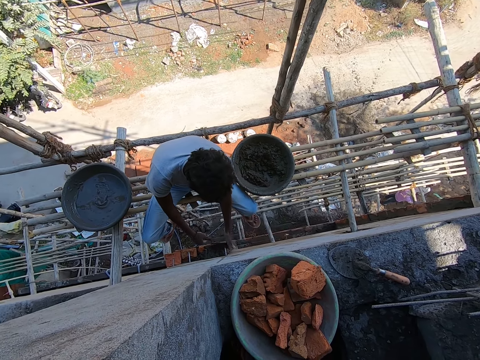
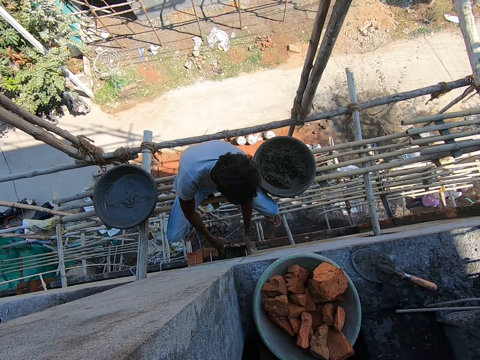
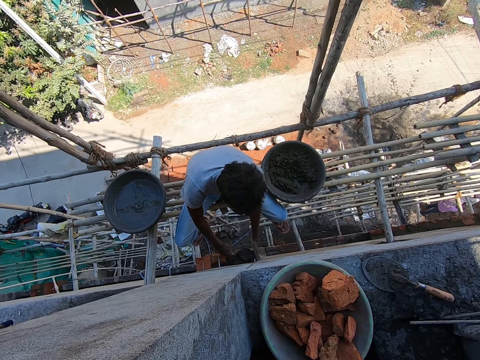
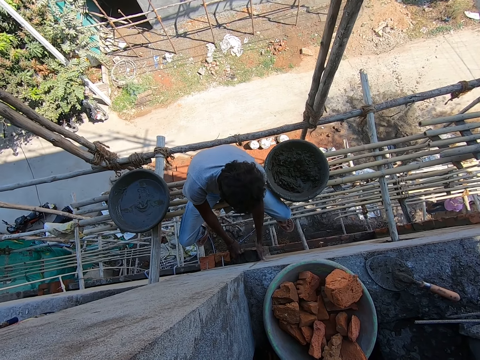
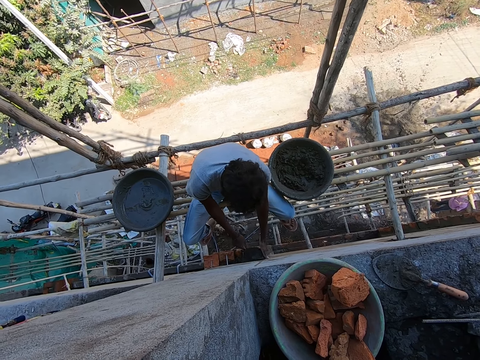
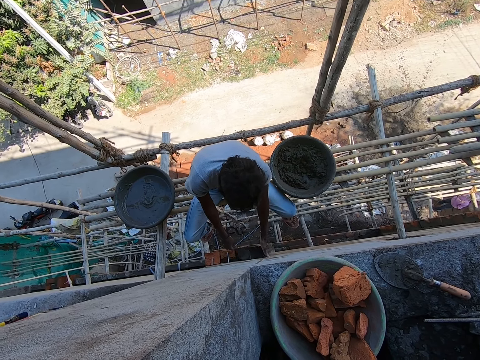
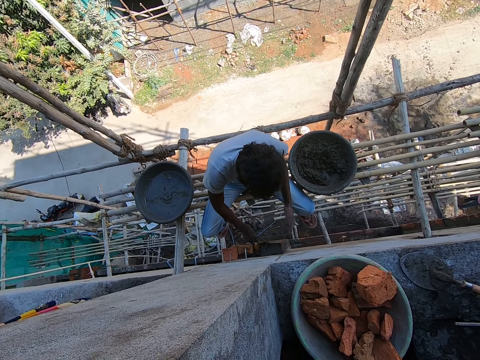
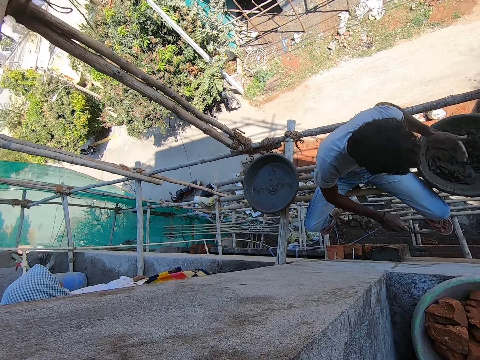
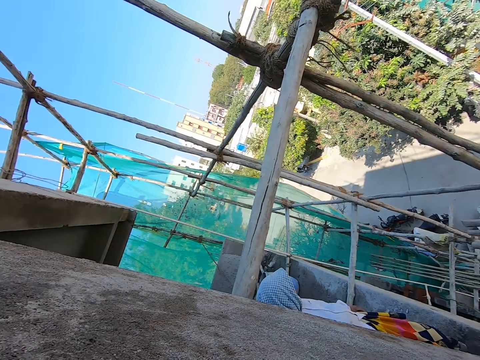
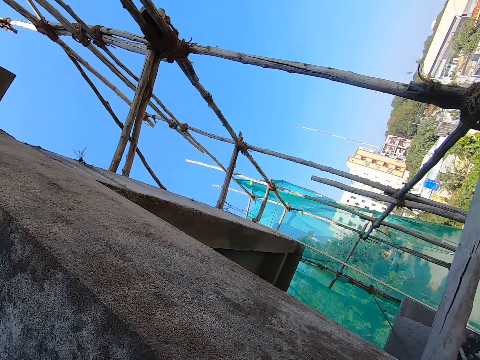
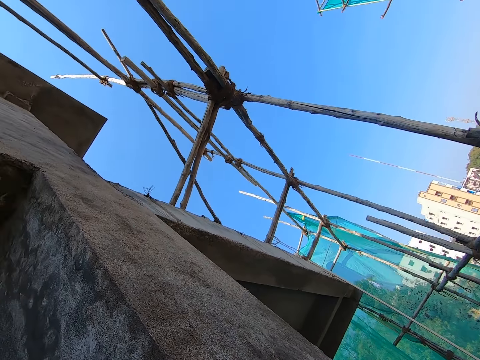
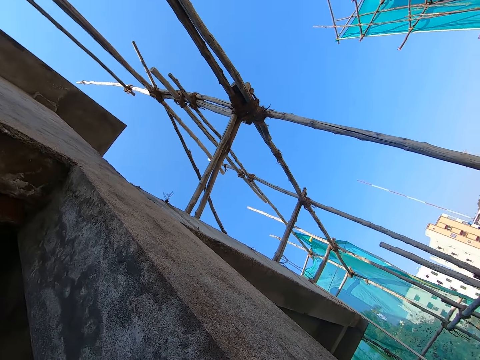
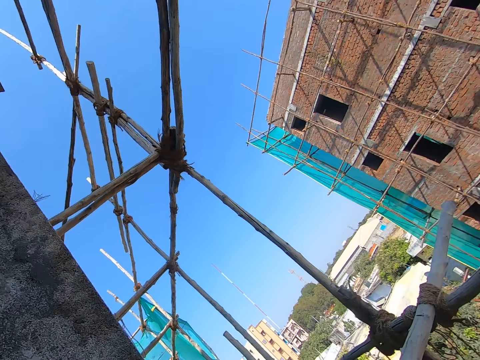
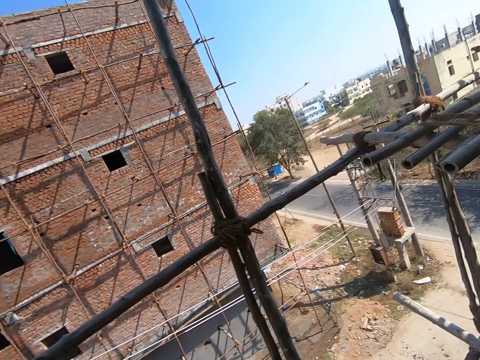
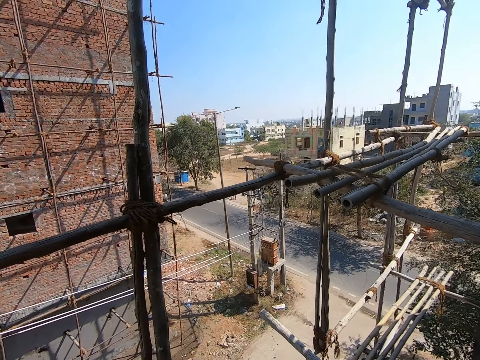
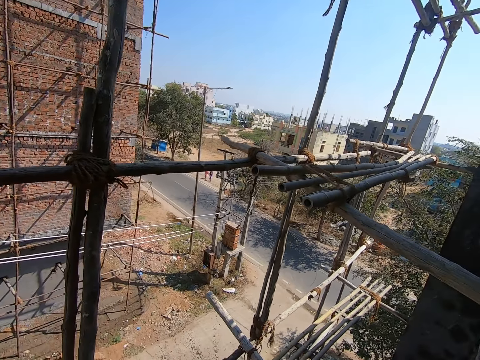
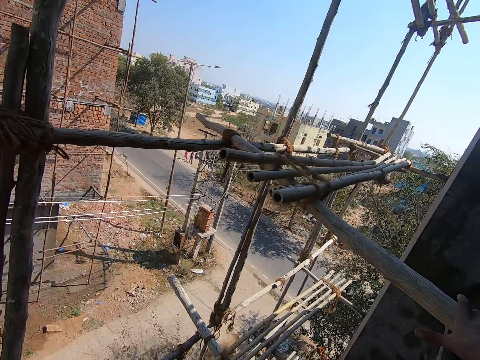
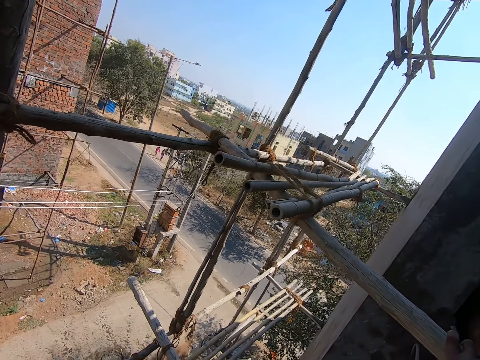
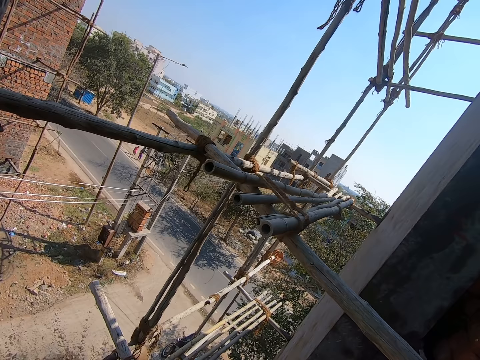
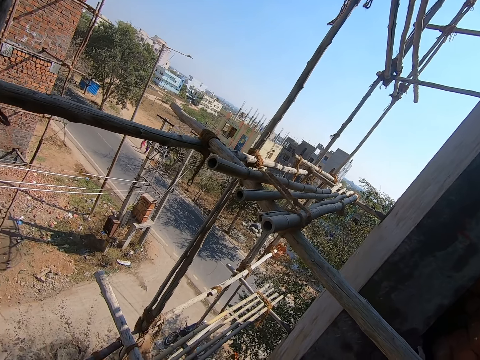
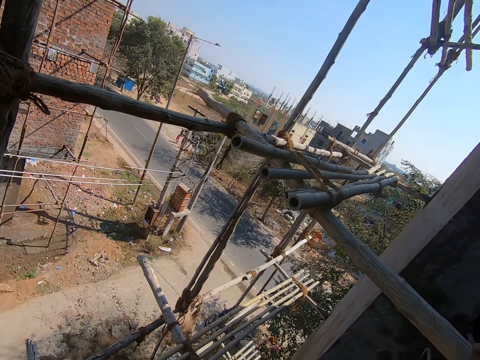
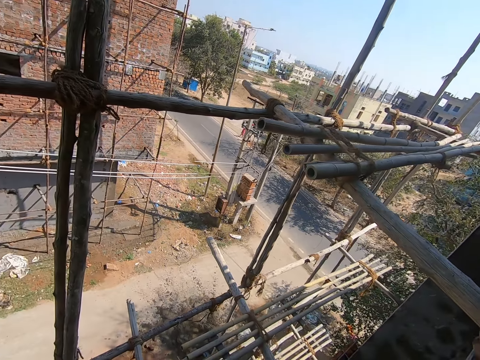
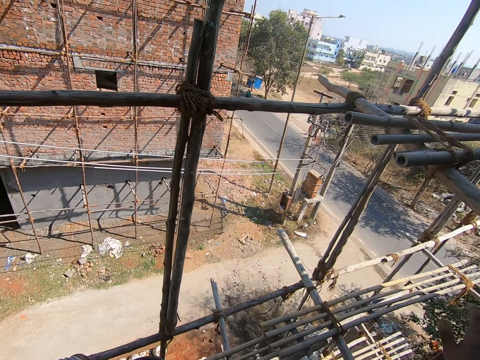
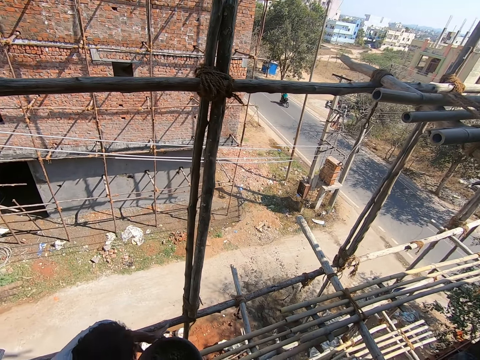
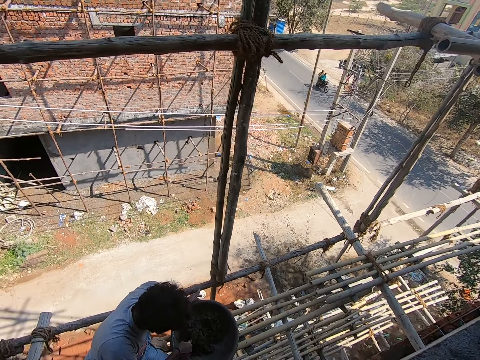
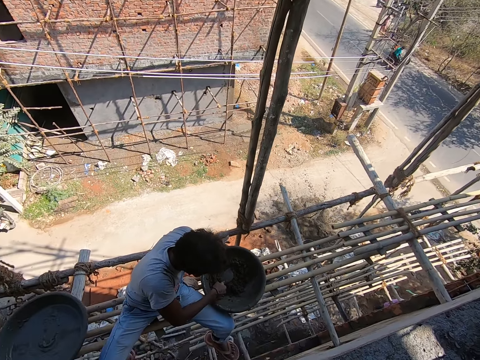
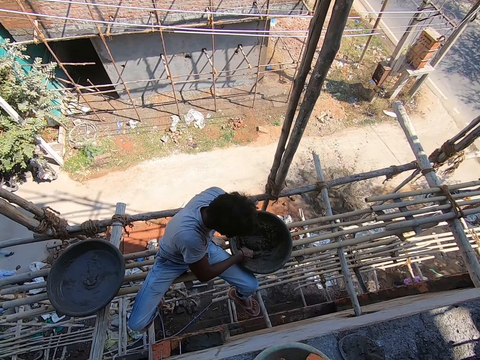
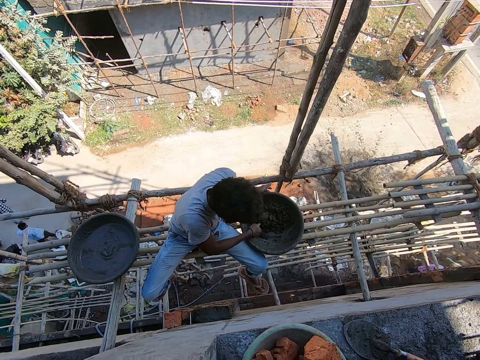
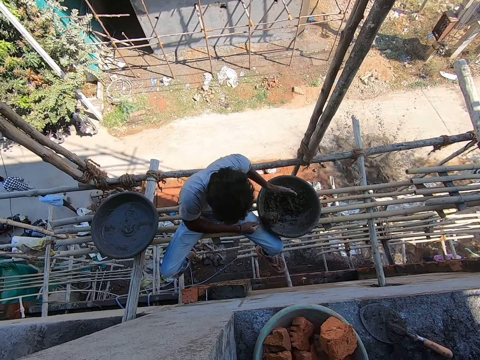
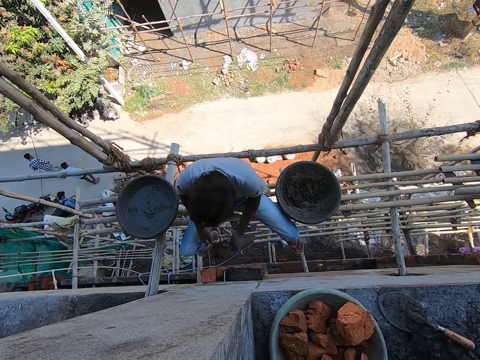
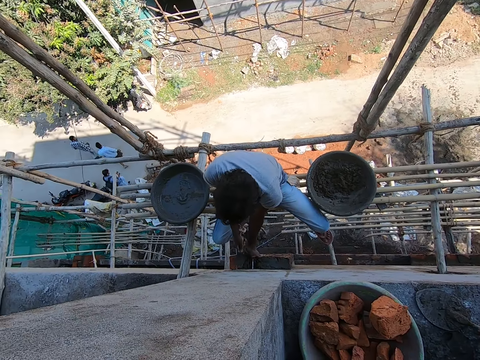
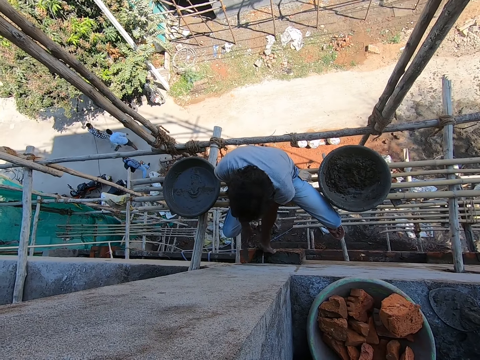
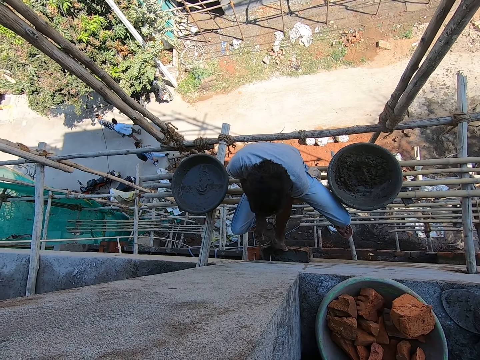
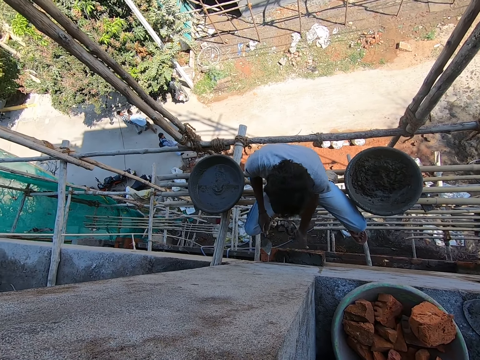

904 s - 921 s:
The man places his left hand on the brick on the wall. The man smoothens the mortar on the brick with his right hand. The camera wearer holds a bamboo scaffold with his right hand. The man holds the head pan on the bamboo scaffold with his left hand. The man mixes the mortar in the head pan with the brick trowel in his right hand. The man takes the mortar from the head pan with his right hand. The man places his left hand on the brick on the wall. The man pours the mortar on the brick with his right hand.

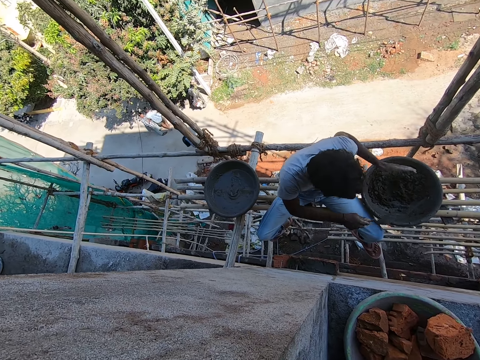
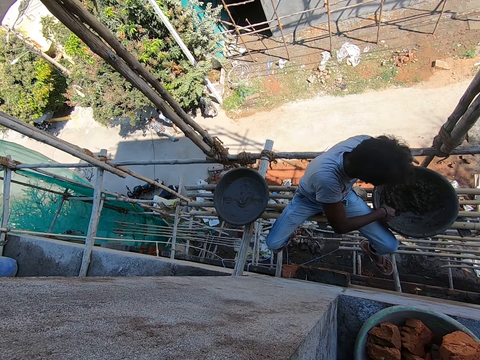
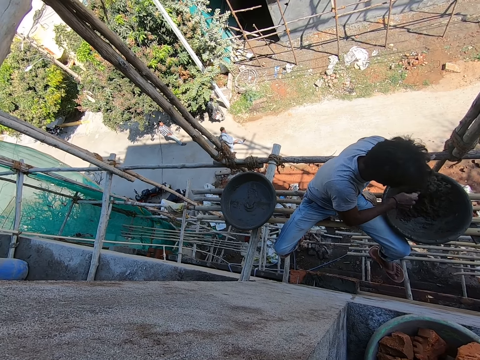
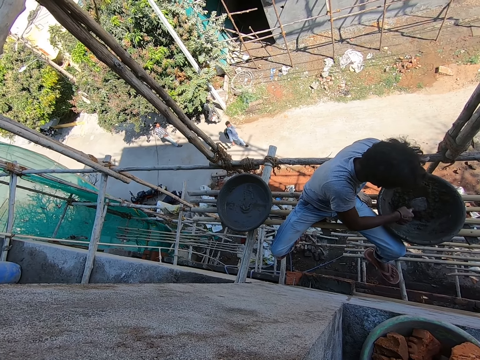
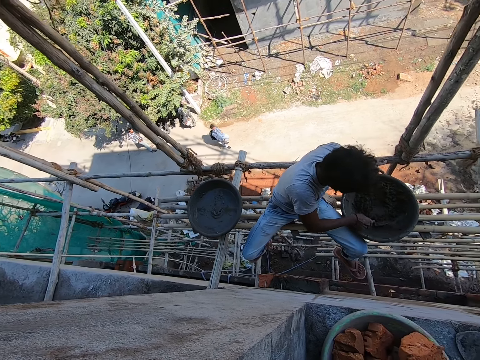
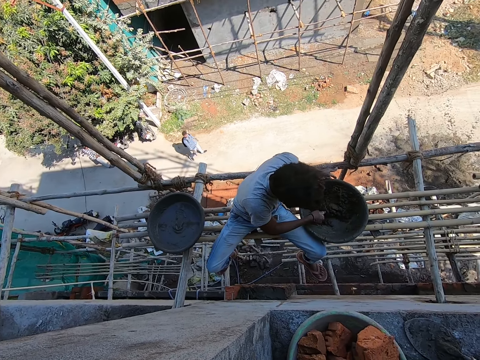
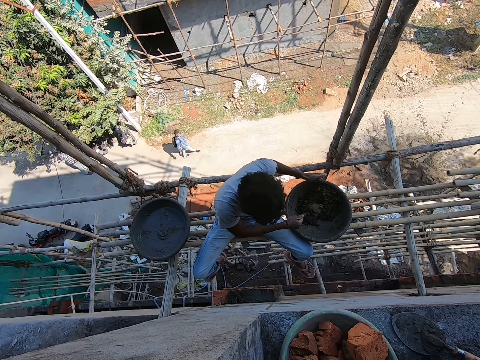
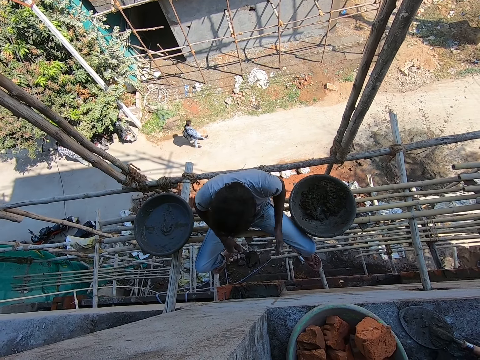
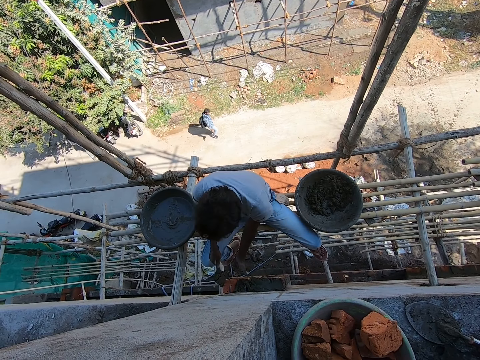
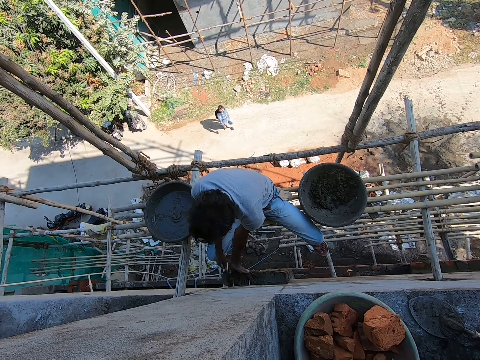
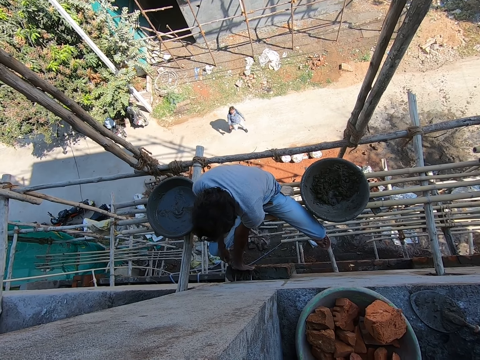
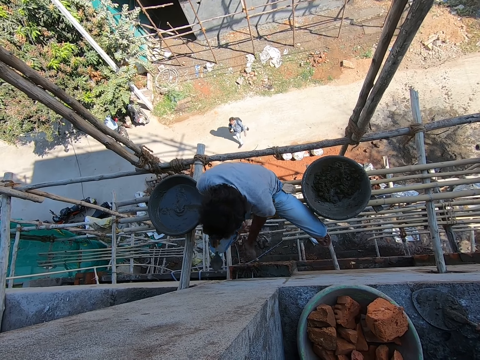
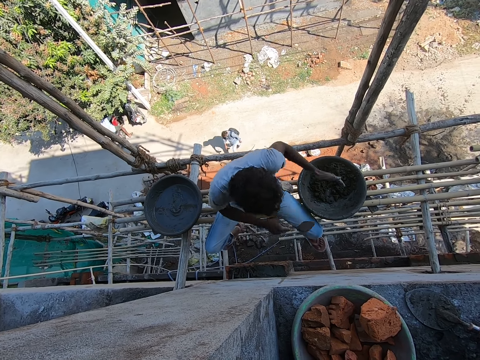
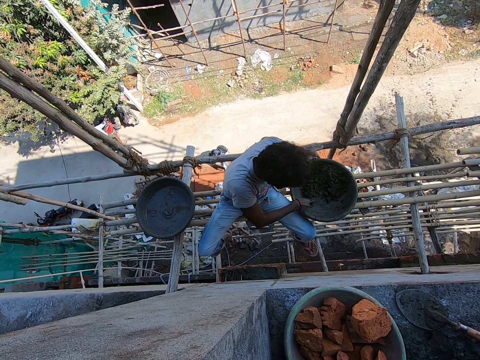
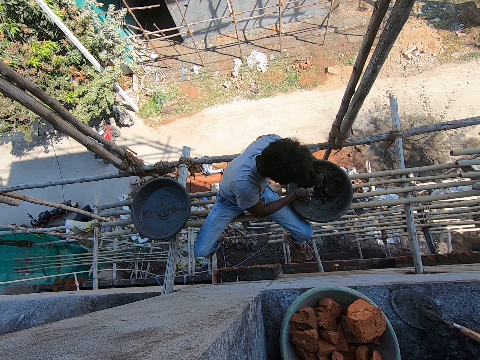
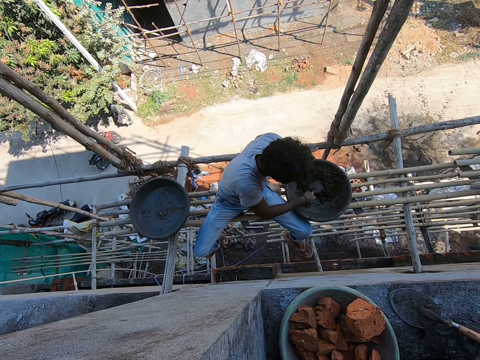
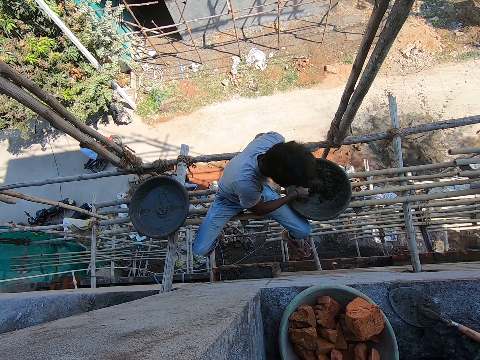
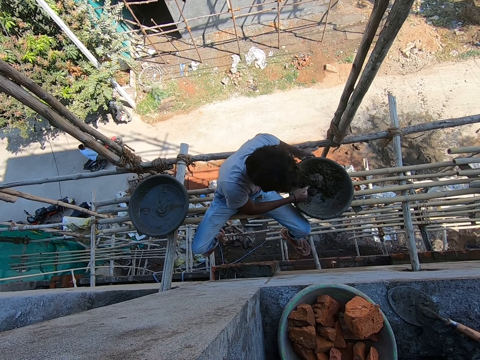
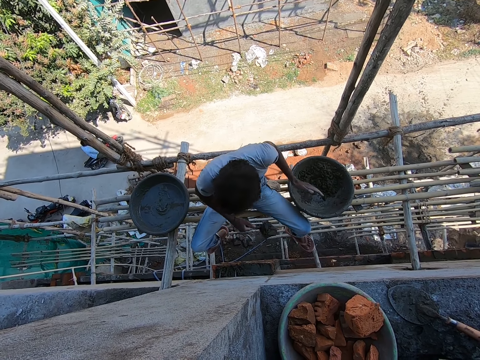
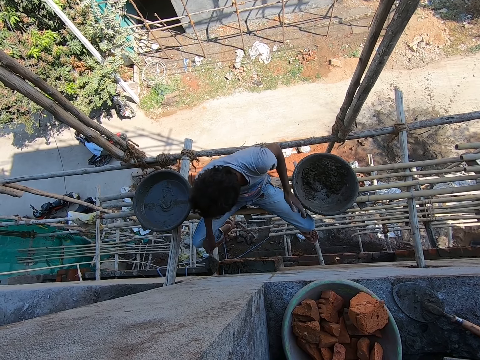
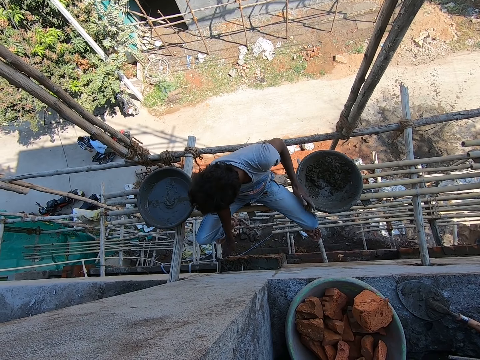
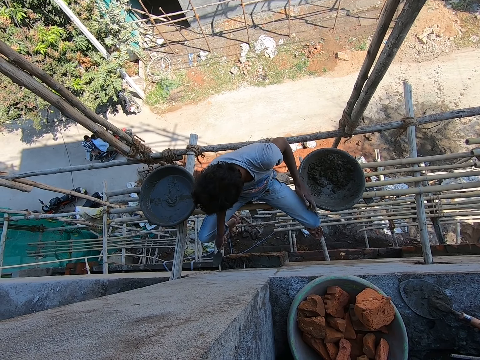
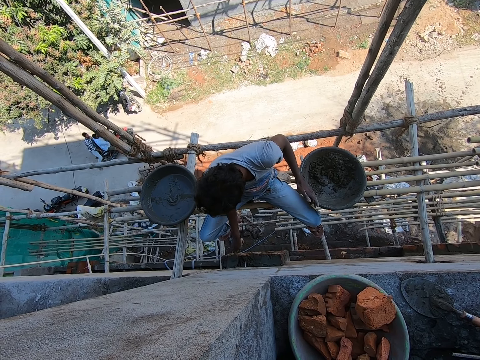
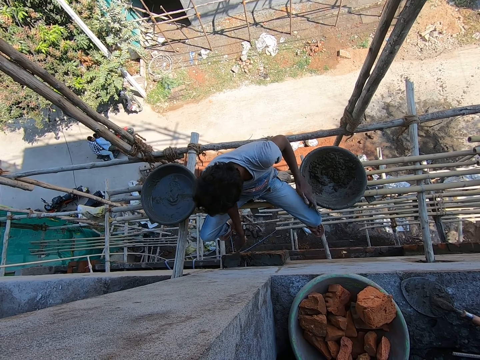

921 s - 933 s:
The man holds the head pan on the bamboo scaffold with his left hand. The man mixes the mortar in the head pan with the brick trowel in his right hand. The man takes the mortar from the head pan with his right hand. The man places his left hand on the brick on the wall. The man pours the mortar on the brick with his right hand. The man holds the head pan on the bamboo scaffold with his left hand. The man mixes the mortar in the head pan with his right hand. The man takes the mortar from the head pan with his right hand. The man smoothens the mortar on the brick with his right hand.
